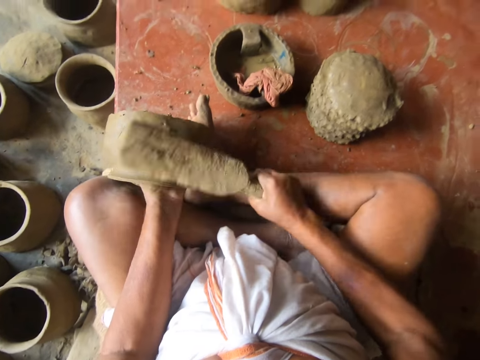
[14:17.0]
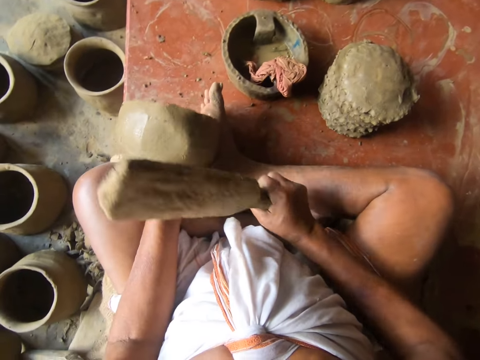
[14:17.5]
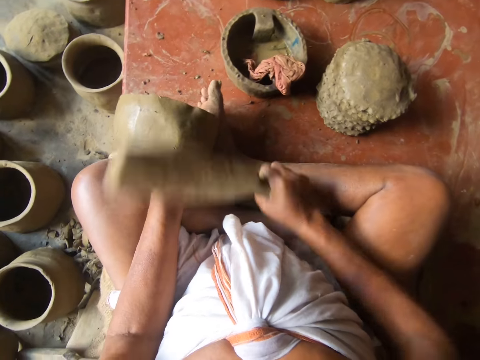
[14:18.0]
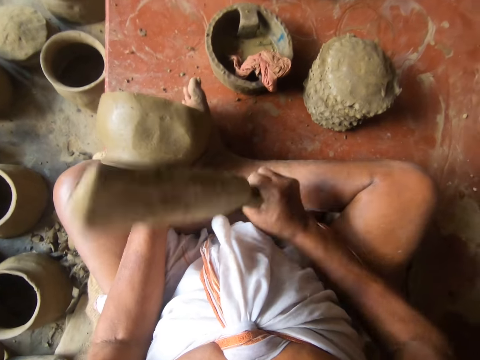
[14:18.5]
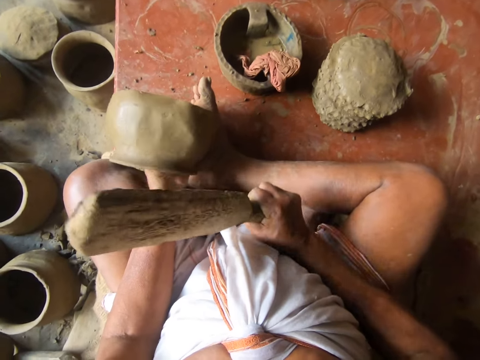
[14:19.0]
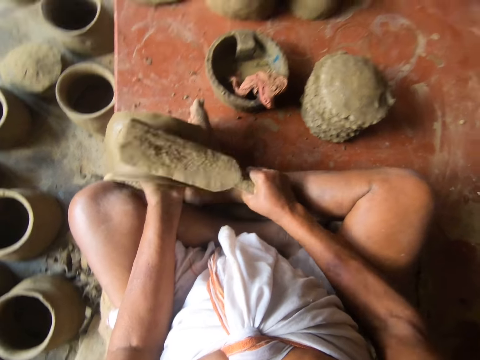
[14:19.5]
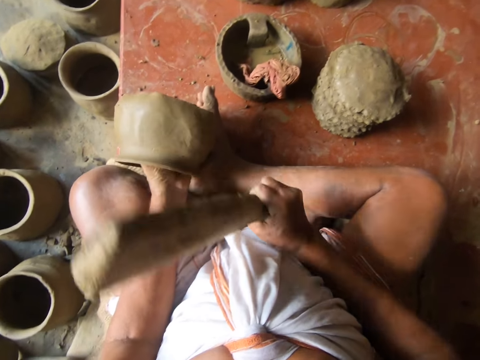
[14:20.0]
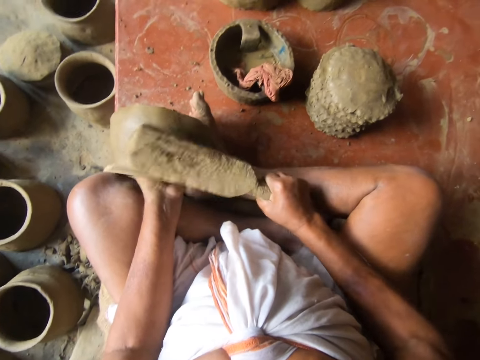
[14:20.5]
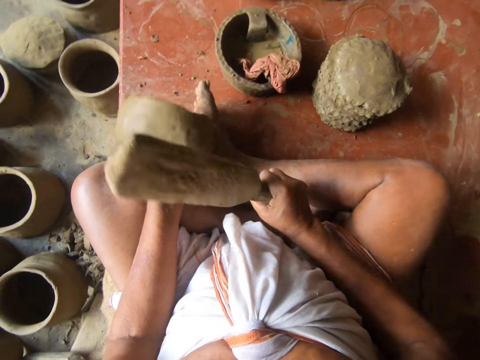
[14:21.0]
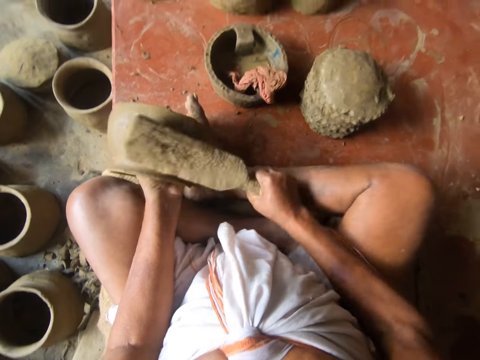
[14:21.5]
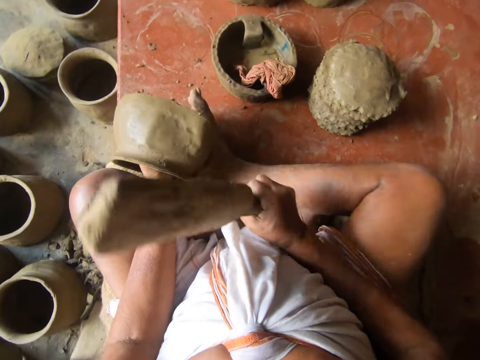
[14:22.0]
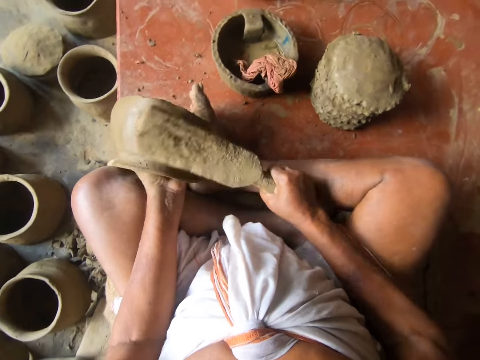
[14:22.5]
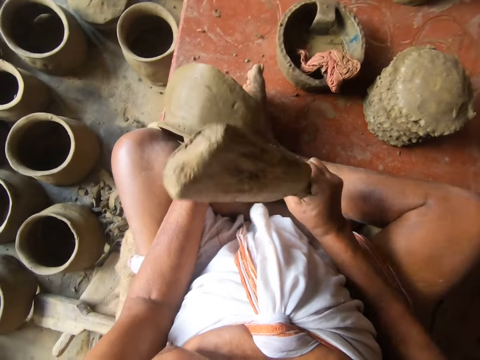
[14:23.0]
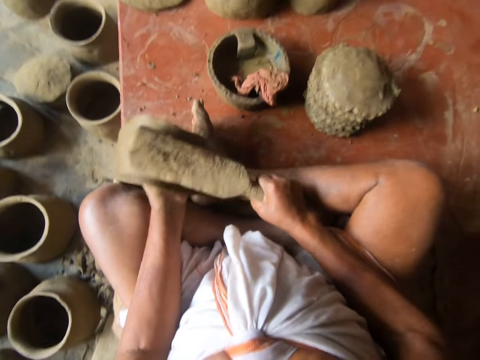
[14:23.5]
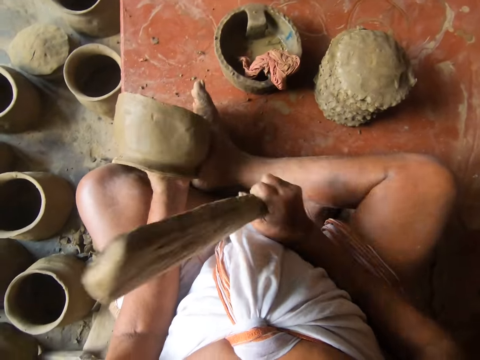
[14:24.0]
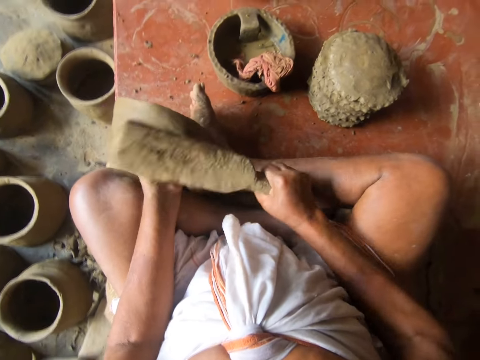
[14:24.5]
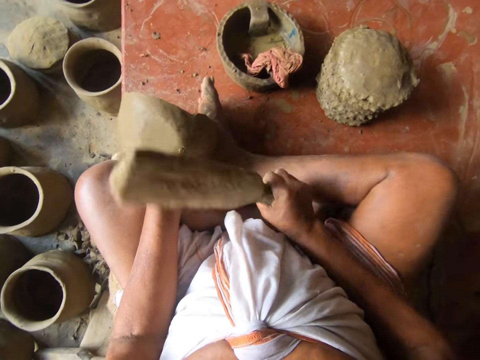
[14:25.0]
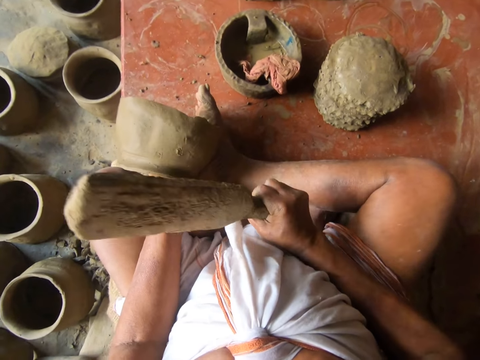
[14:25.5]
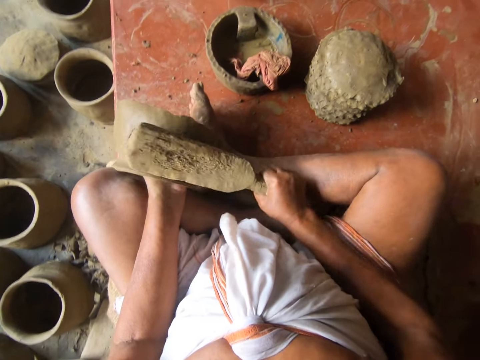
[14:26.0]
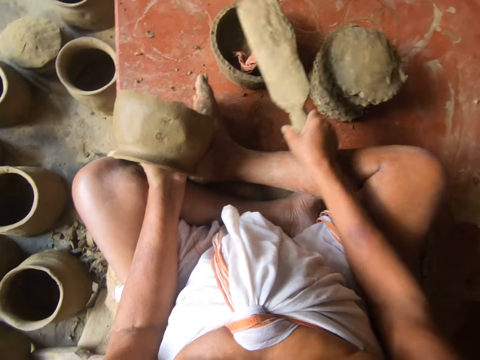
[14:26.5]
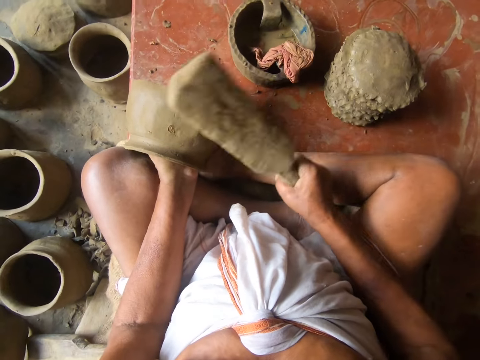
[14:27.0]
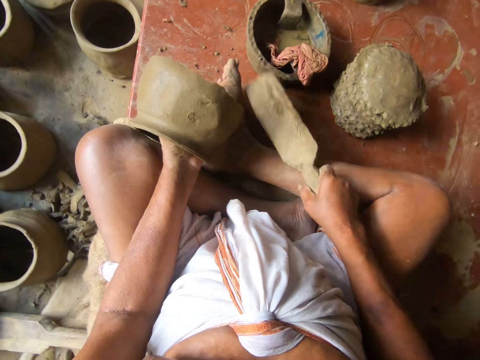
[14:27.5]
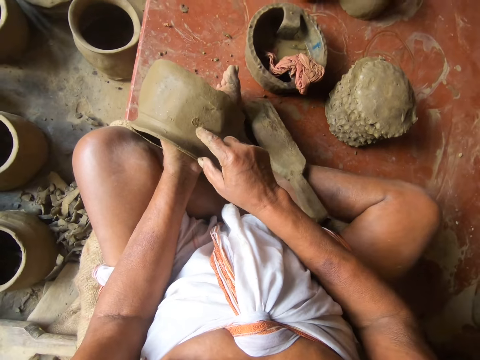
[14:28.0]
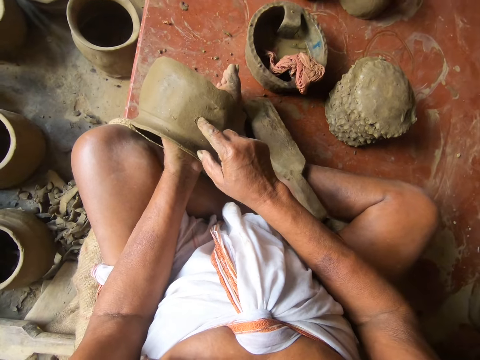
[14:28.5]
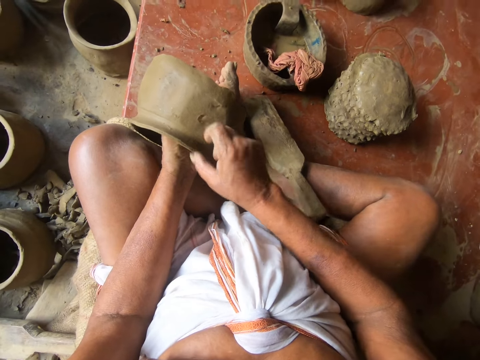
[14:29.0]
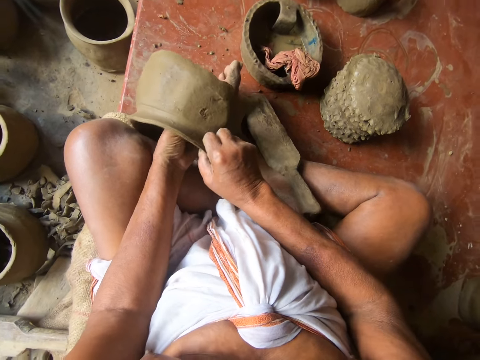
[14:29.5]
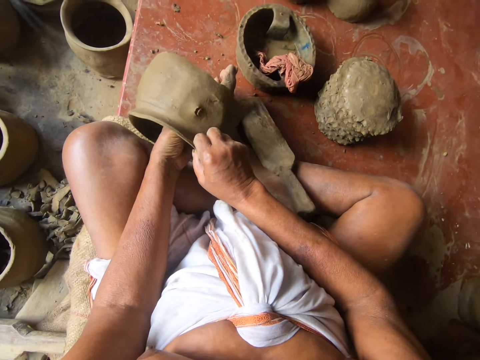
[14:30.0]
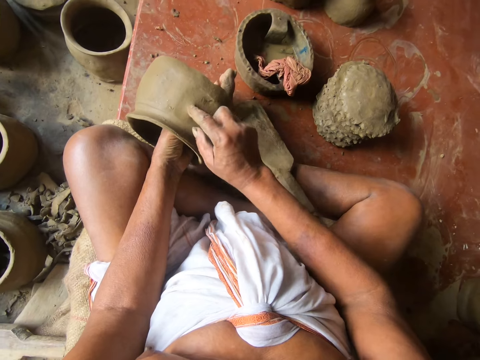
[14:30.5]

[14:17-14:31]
The camera wearer taps a wet cloth in a bowl with the wood. He hits the clay pot using the wood modelling tool. He puts the wood modelling tool on the leg. He presses the clay pot with his right finger. He touches the clay pot with his fingers.

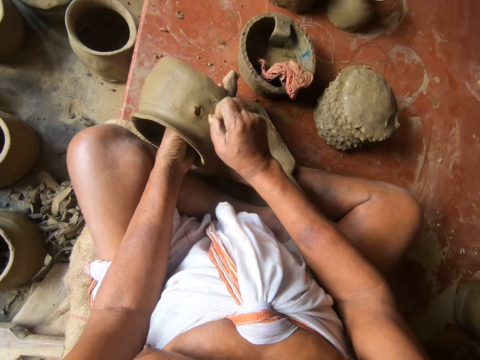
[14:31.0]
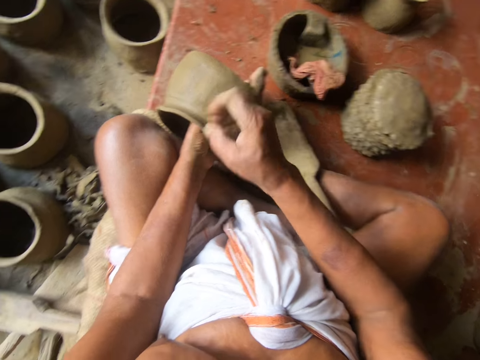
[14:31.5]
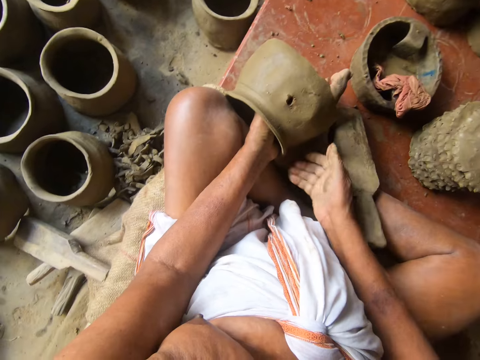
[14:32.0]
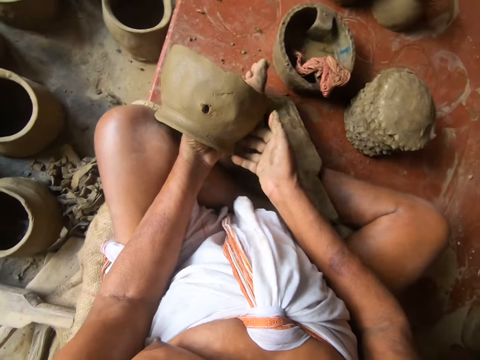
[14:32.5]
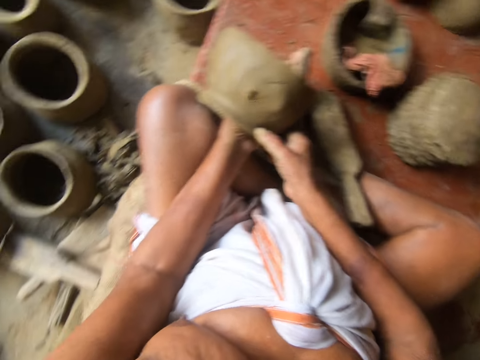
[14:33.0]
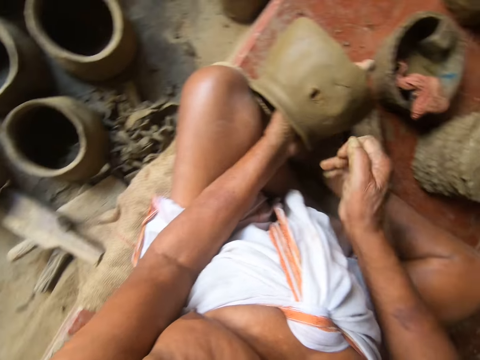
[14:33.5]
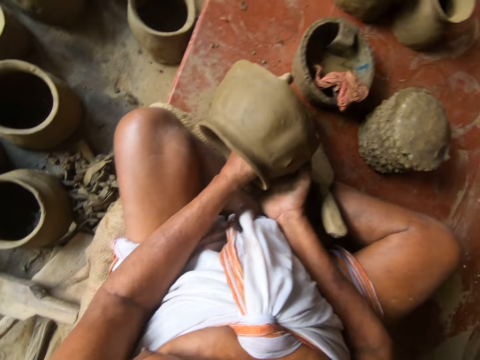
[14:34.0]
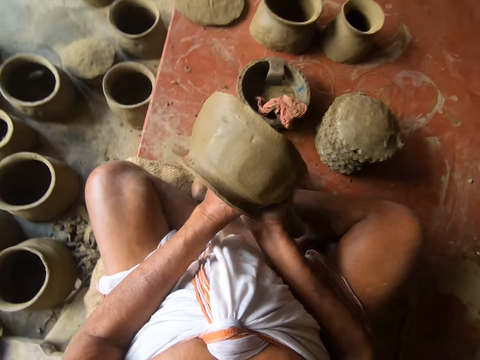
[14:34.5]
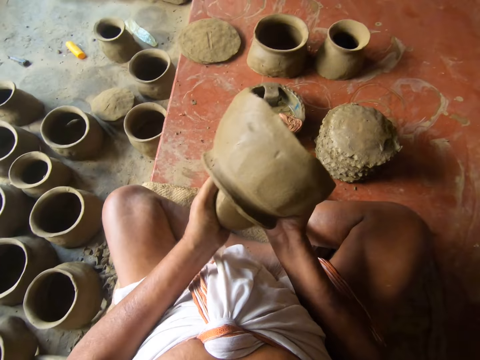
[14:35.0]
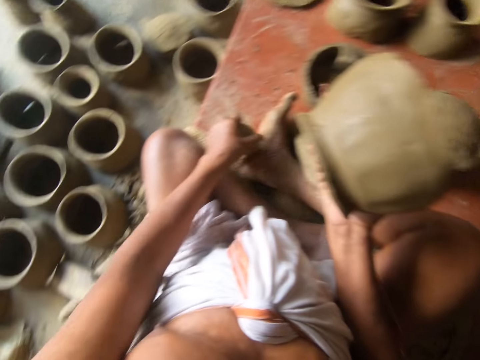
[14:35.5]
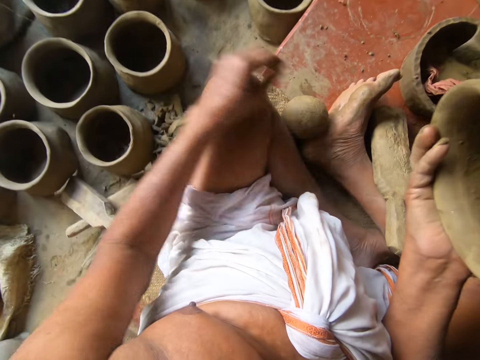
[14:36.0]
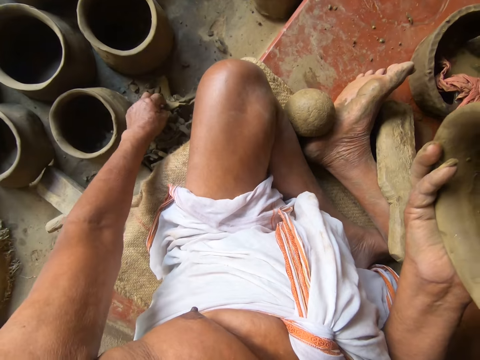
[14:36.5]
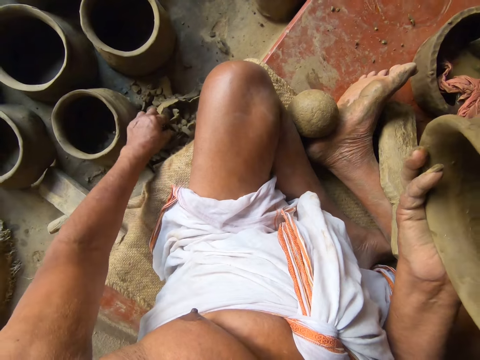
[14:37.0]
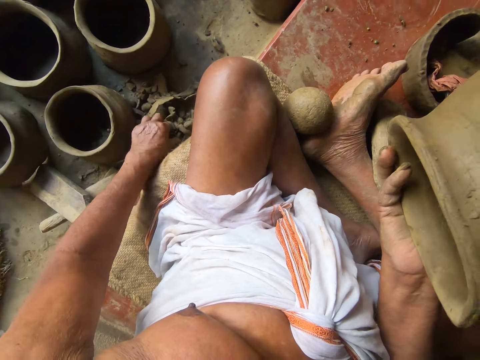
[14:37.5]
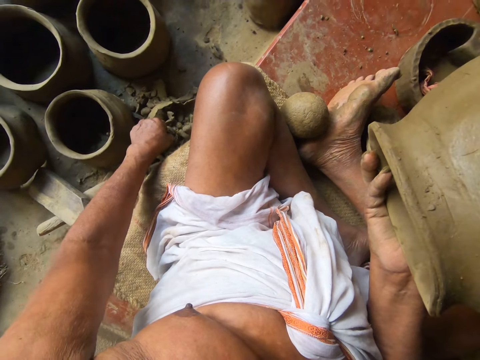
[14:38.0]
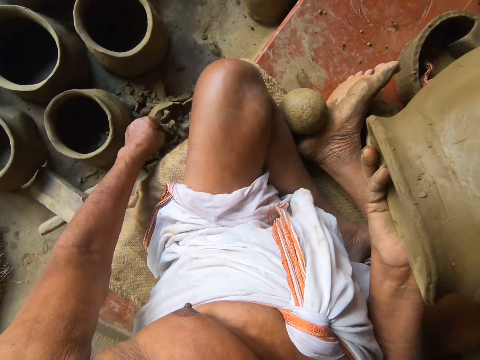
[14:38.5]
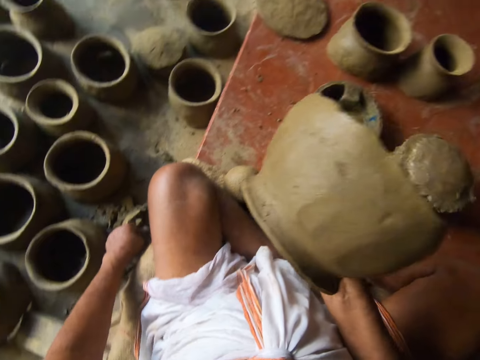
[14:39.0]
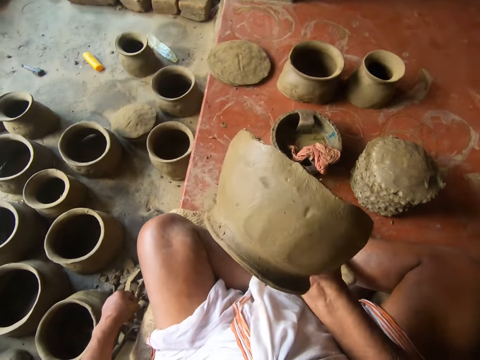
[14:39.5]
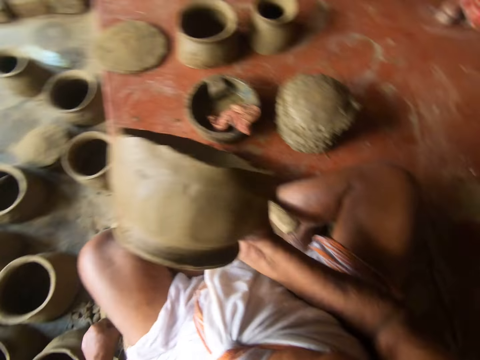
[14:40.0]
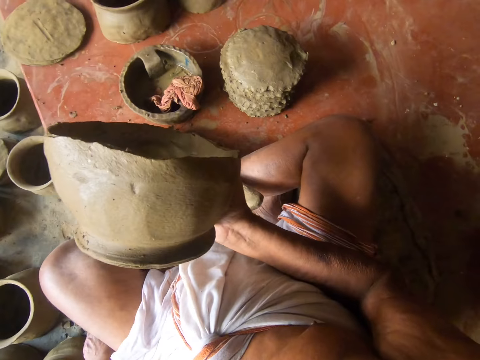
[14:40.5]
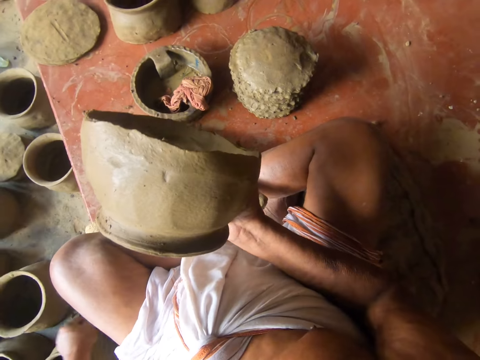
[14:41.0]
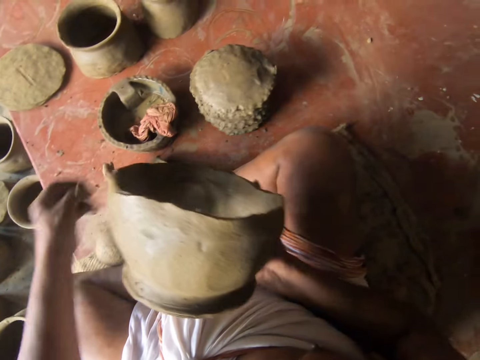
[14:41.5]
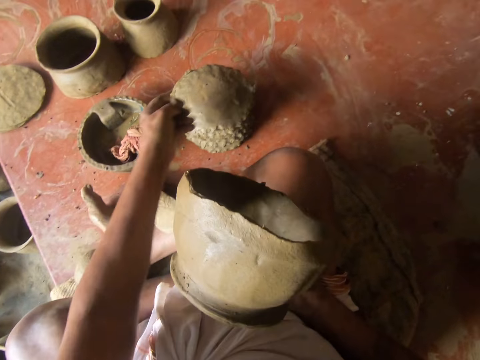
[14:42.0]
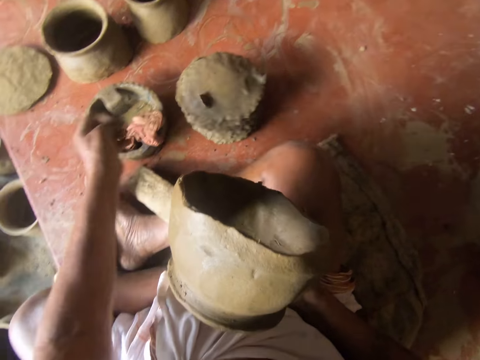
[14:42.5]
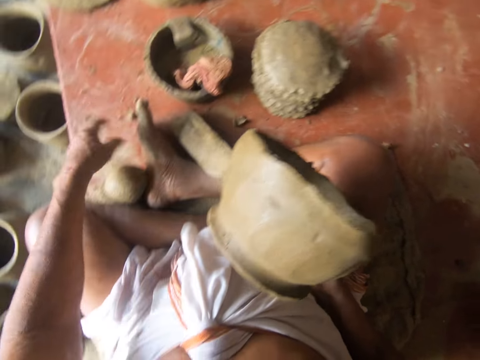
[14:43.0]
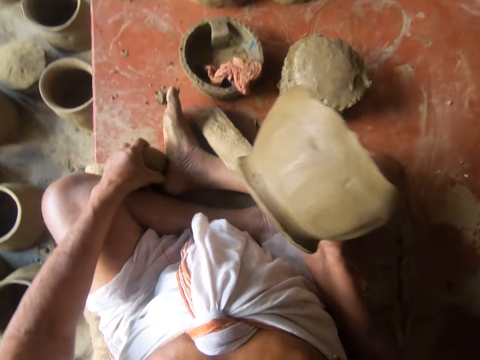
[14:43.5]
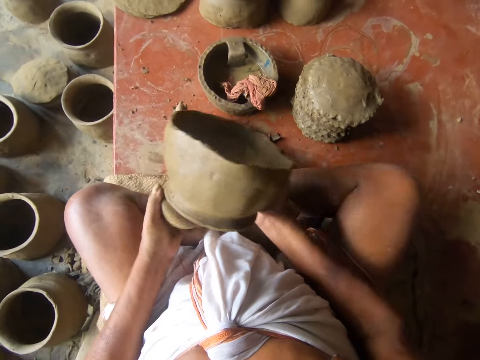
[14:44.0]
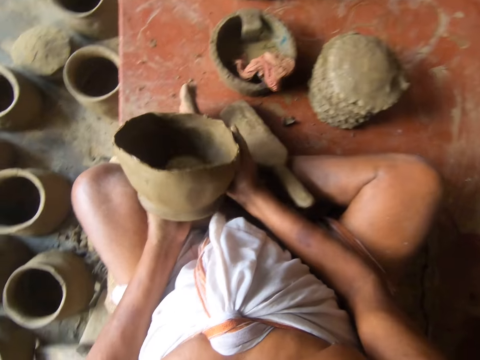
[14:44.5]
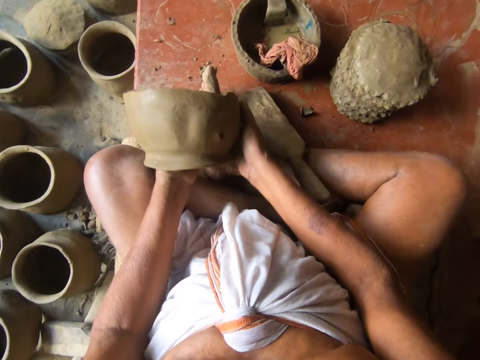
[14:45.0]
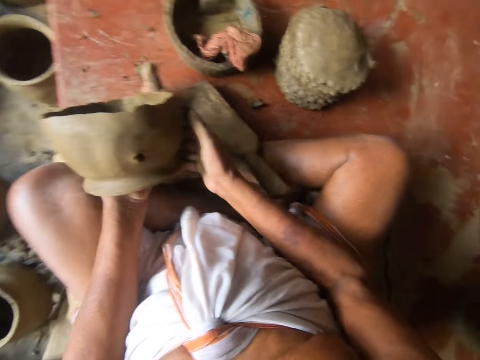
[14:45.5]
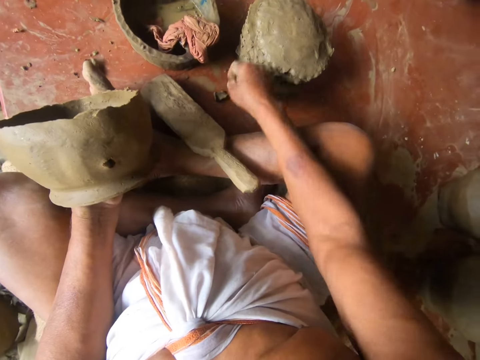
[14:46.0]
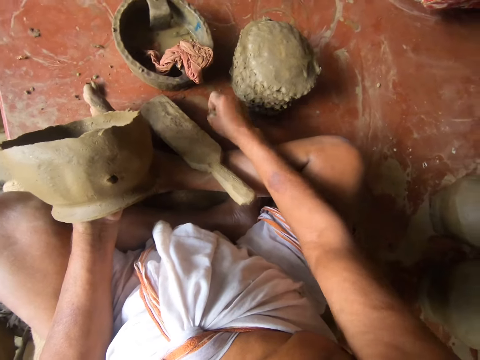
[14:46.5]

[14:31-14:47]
The camera wearer removes a piece of clay from the pot. He drops the piece of clay on the floor. He puts his right hand under the clay pot. He touches the clay pot by hand. He holds the clay pot. He removes a clay mold from the clay pot. He removes his hand from inside the pot. He puts the clay pot on the floor. He touches pieces of clay on the floor. He picks up a piece of clay from the floor. He puts clay on top of the clay molds. He drops the piece of clay on the concrete. He picks up a clay mold from the floor. He puts the clay mold in the clay pot. He picks up clay from the floor.
